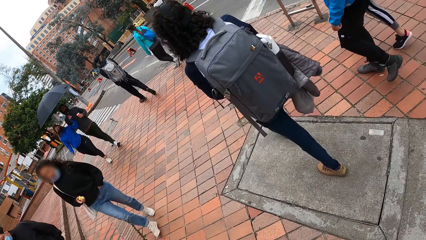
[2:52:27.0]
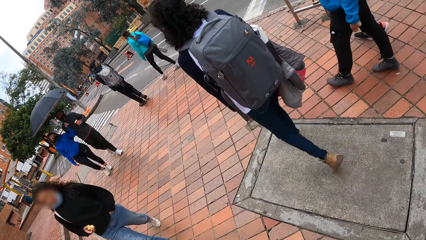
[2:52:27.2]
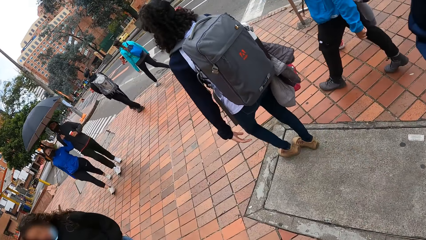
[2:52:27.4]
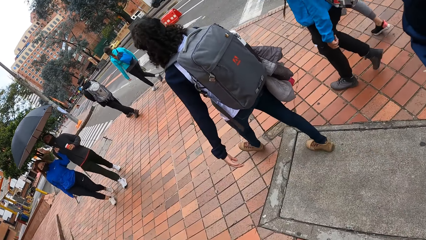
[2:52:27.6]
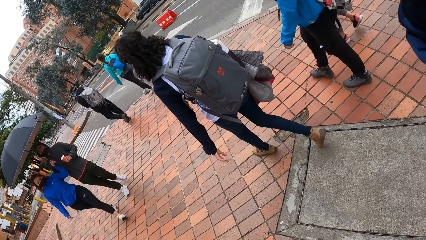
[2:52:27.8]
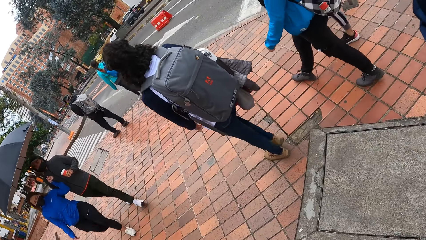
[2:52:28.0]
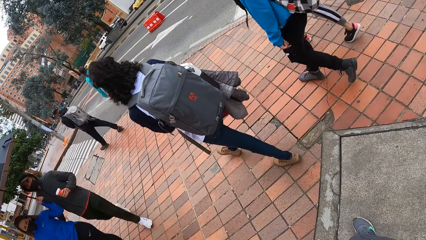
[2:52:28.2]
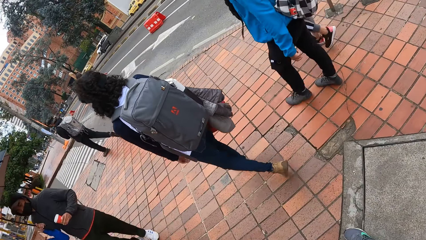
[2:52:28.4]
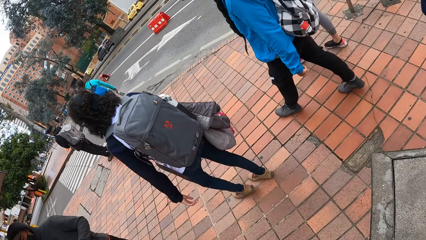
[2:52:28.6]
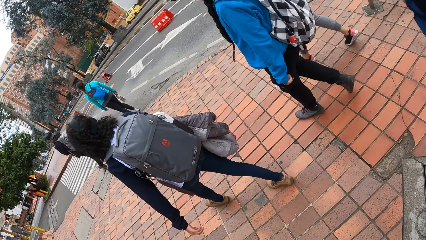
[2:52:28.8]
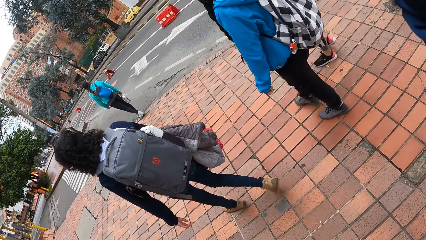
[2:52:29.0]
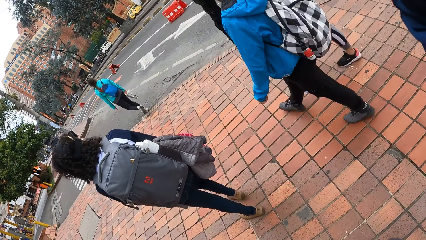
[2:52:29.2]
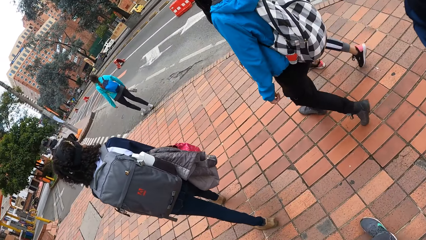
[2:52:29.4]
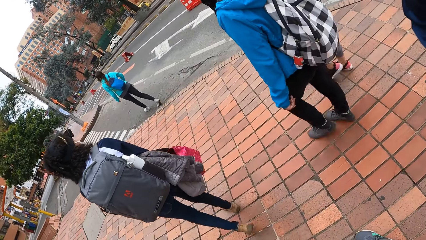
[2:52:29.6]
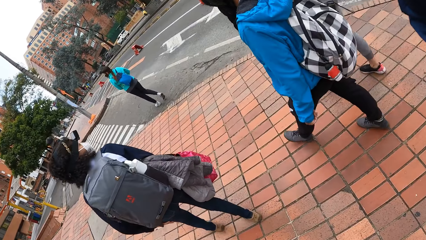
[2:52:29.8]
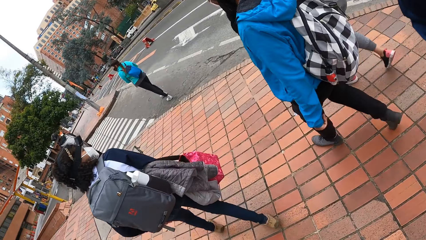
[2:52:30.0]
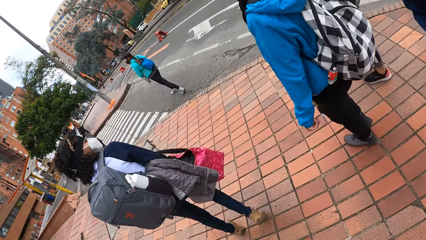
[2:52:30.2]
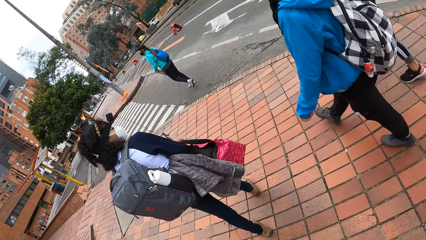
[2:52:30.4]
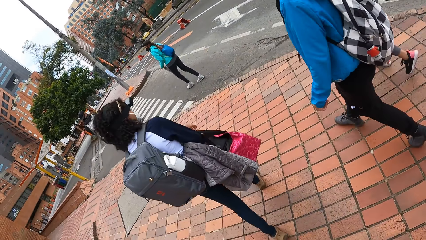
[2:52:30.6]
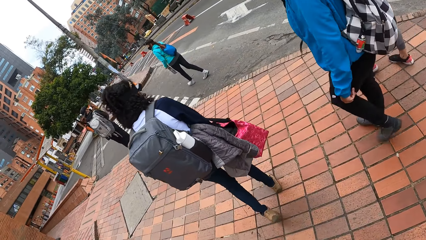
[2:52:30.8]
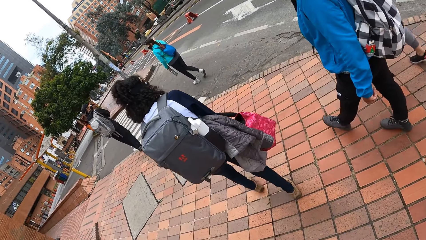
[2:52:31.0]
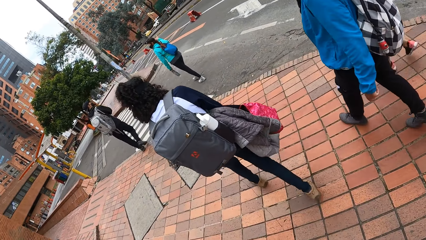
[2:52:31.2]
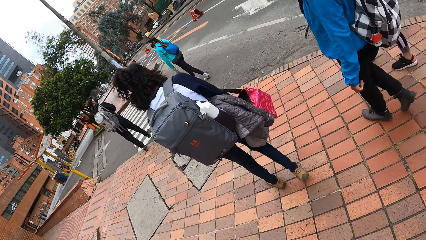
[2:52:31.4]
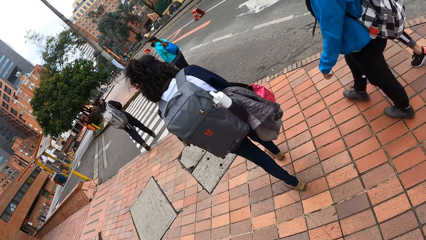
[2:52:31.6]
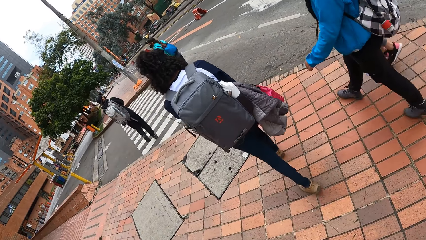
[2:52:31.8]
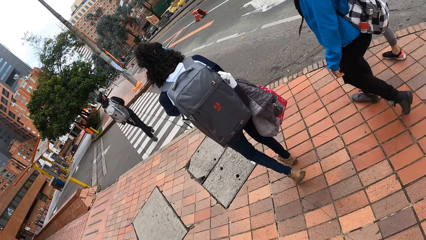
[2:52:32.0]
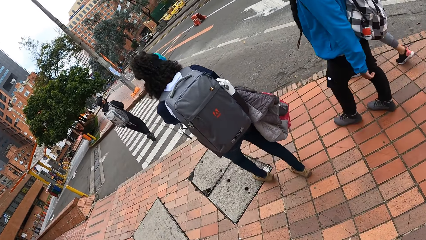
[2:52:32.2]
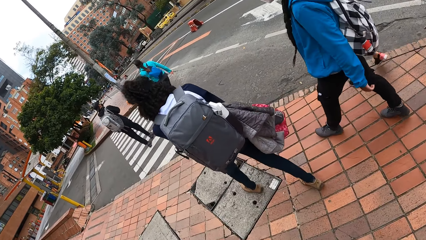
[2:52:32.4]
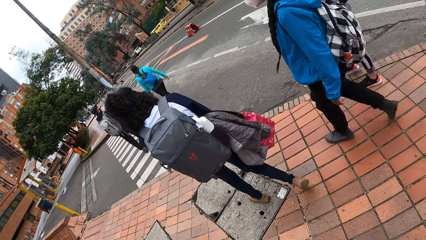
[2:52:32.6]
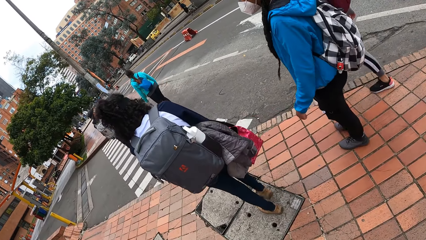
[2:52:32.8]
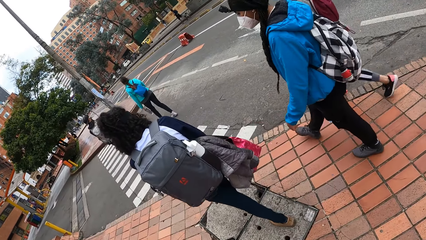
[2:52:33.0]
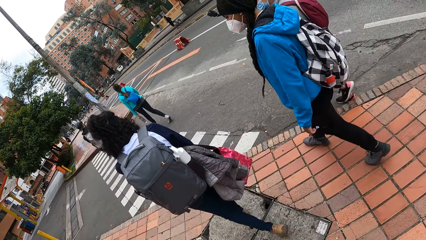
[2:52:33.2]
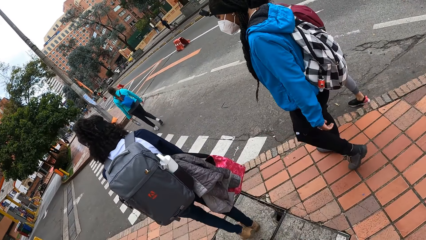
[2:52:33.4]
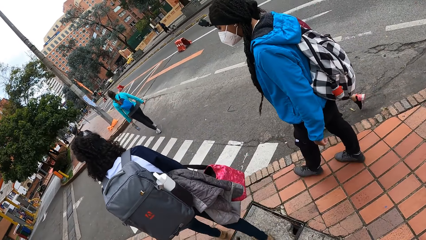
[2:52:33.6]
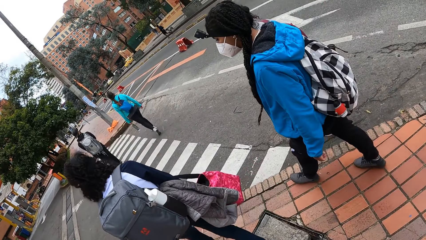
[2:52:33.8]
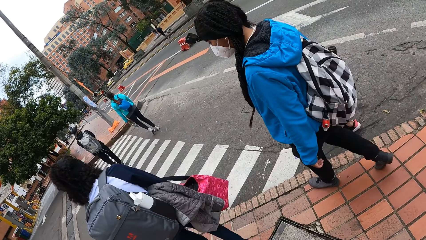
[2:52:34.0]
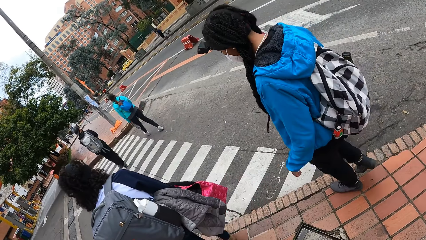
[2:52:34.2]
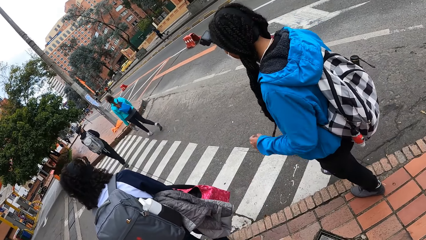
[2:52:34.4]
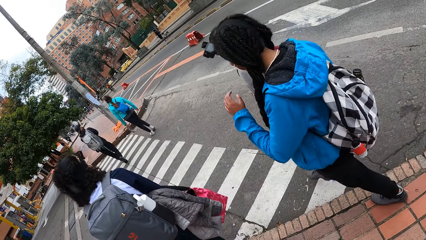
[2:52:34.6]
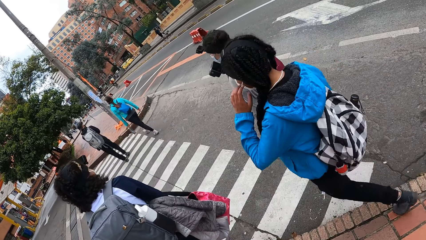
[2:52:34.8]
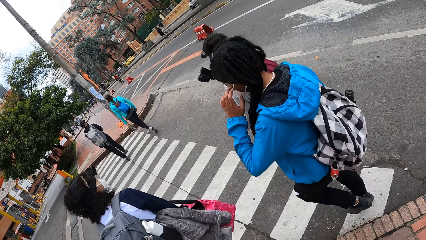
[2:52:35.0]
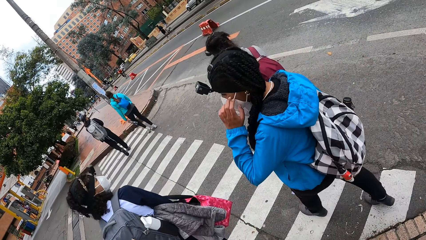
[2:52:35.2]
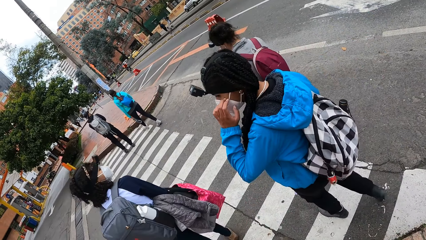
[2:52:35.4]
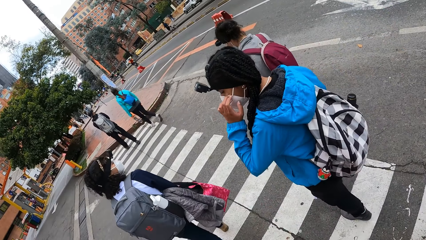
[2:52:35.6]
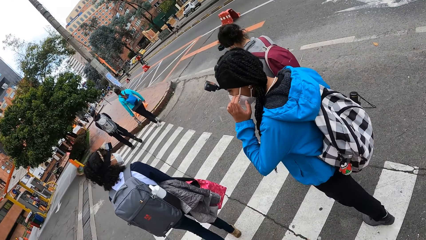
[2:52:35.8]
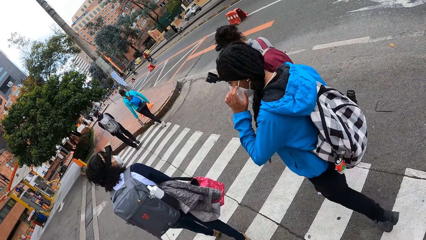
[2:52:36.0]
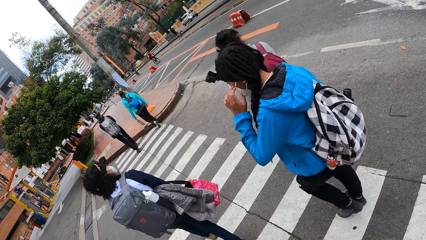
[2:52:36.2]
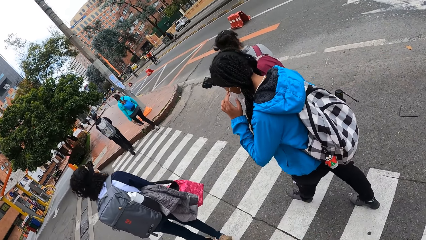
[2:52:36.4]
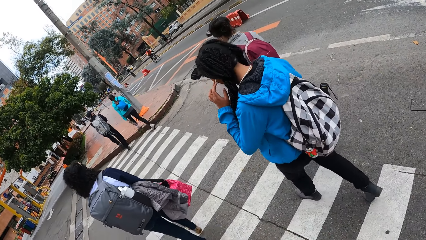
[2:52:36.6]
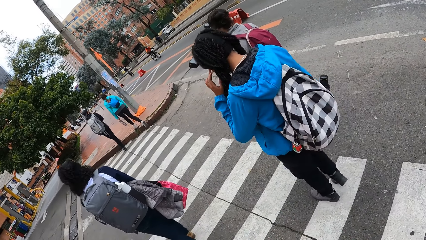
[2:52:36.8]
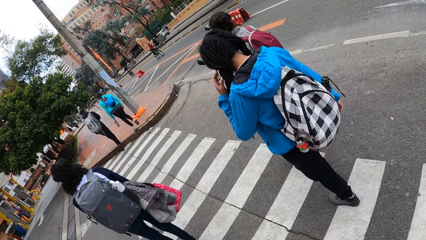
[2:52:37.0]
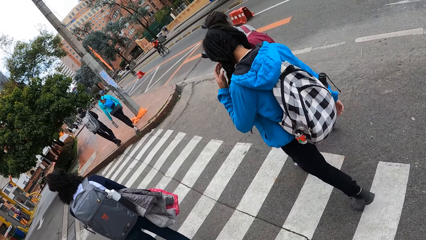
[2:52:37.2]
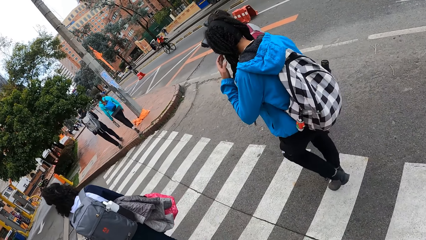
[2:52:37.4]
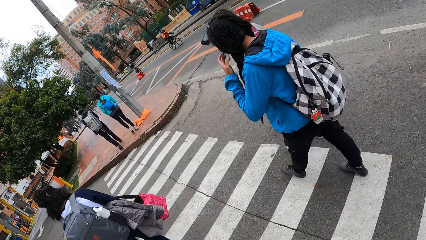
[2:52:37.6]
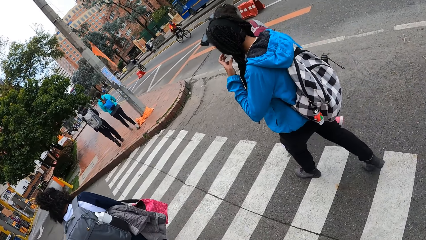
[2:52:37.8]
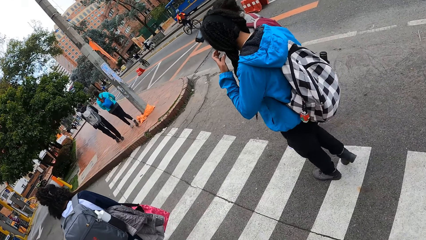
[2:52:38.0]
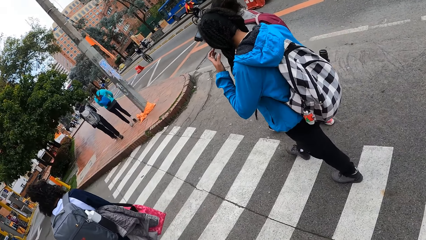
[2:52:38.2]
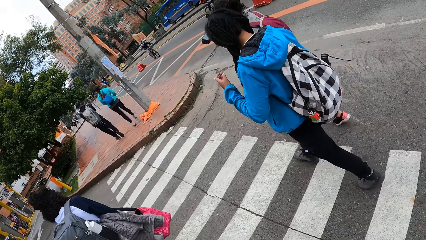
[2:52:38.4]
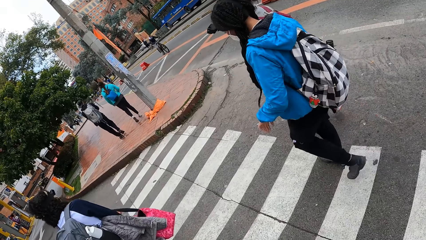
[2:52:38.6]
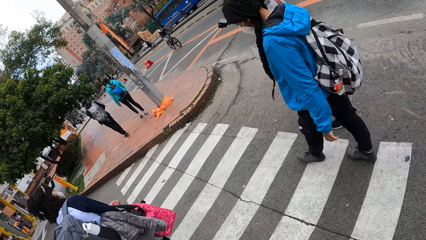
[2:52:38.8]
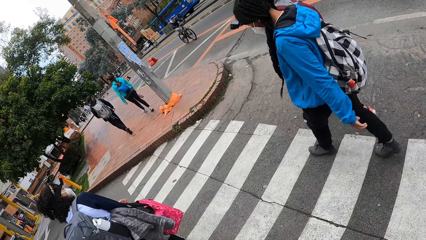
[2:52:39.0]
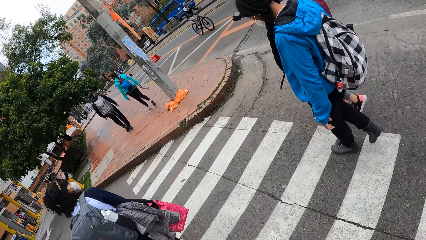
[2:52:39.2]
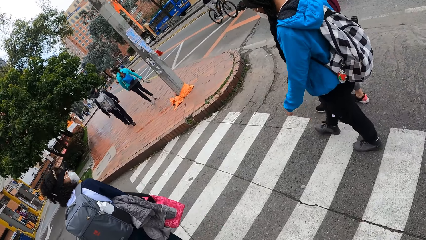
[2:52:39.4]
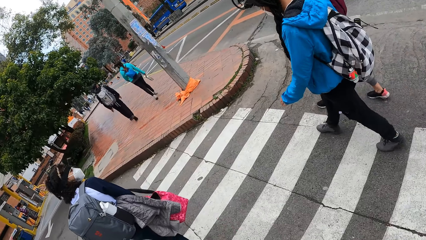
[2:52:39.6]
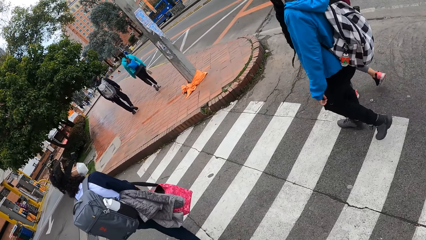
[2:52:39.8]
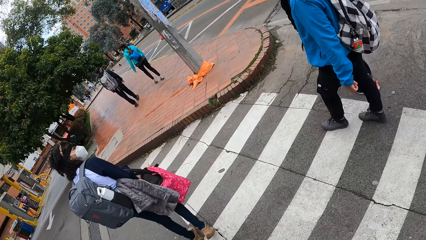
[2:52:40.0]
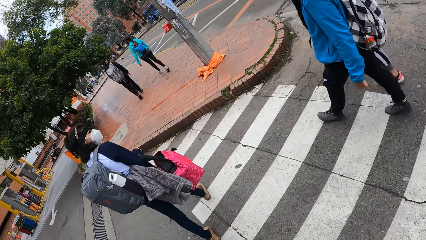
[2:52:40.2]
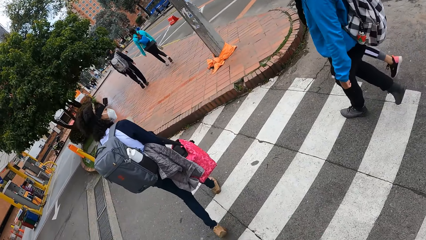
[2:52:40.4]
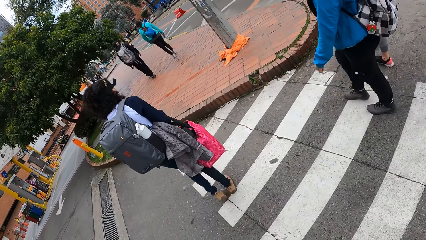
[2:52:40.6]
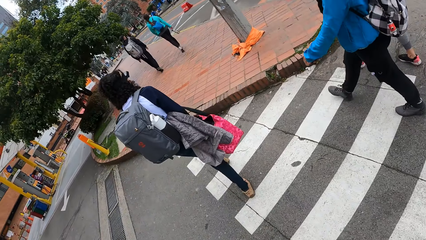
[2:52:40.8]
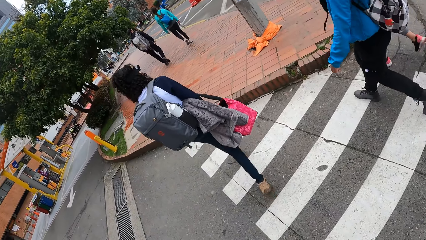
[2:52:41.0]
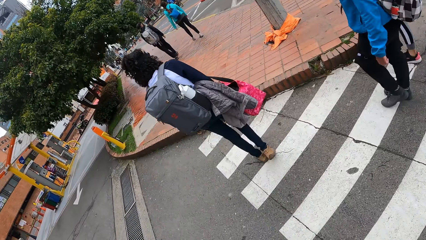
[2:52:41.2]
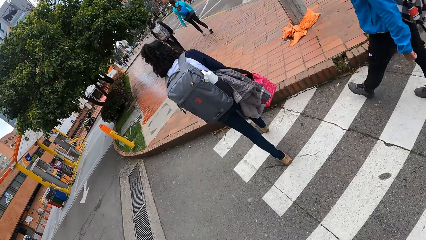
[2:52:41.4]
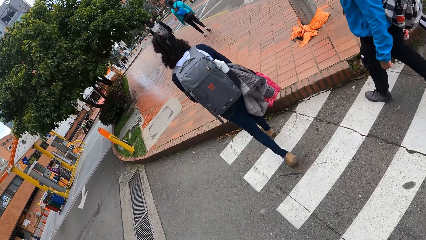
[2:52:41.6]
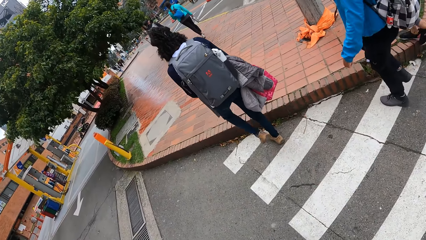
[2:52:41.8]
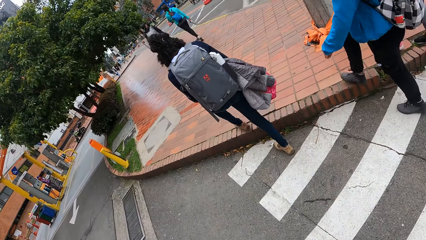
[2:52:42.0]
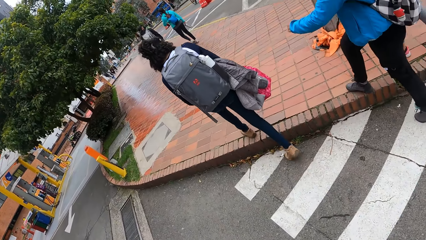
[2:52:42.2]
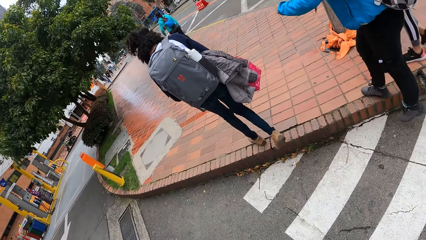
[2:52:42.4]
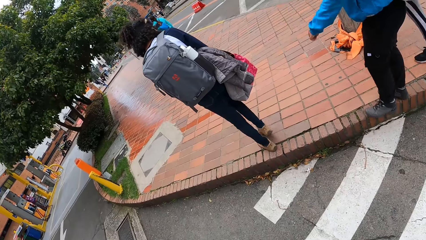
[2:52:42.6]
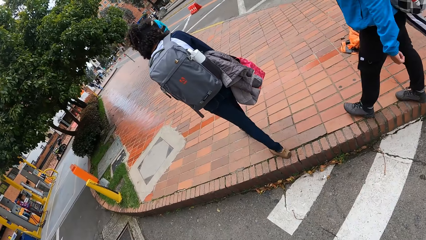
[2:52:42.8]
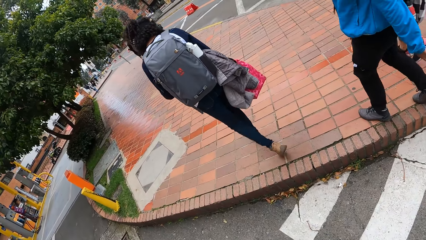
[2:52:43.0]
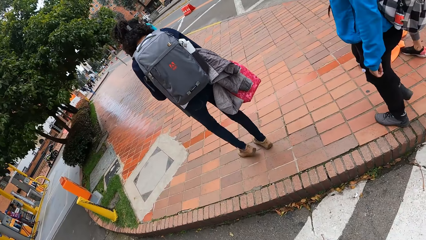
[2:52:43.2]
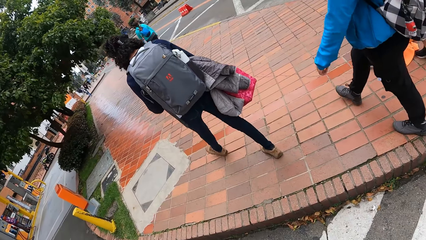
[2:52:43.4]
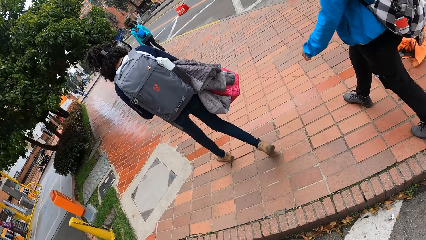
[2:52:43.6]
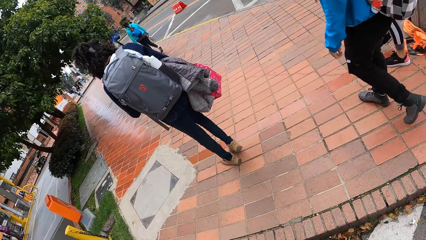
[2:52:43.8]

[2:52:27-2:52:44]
A girl interacts with another girl. The first girl crosses the road. The other girl crosses the road. The camera wearer crosses the road. The other girl touches a facemask on her face with her left hand. The first girl walks on a walkway. The other girl walks on the walkway.
